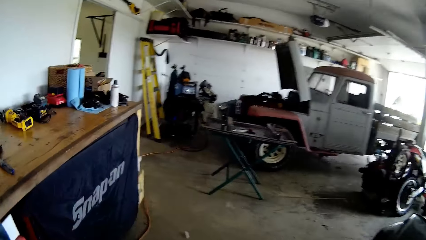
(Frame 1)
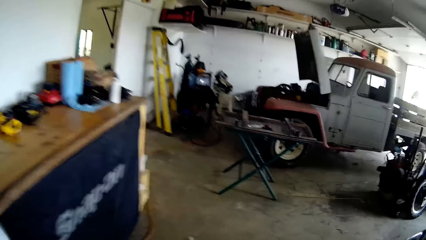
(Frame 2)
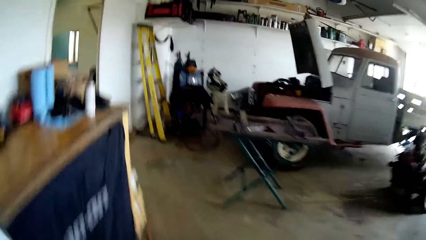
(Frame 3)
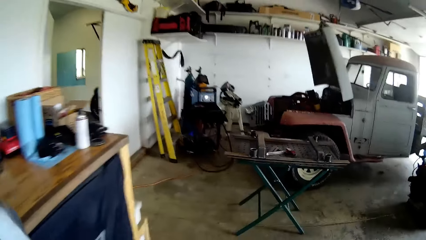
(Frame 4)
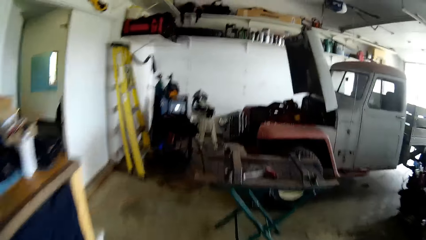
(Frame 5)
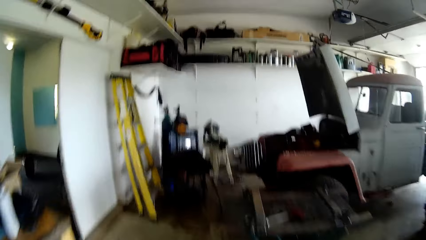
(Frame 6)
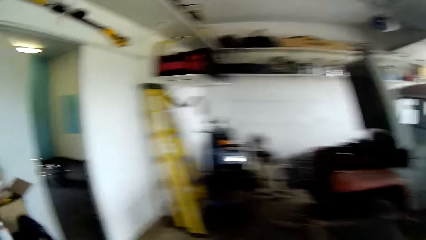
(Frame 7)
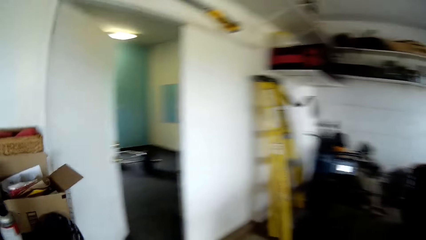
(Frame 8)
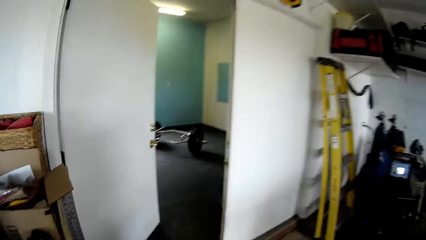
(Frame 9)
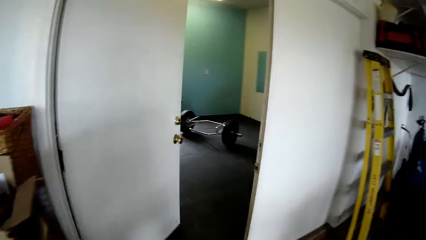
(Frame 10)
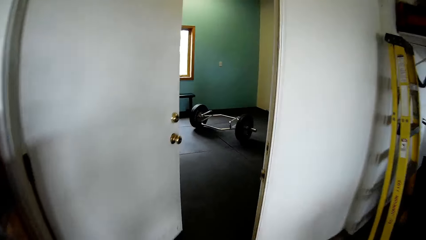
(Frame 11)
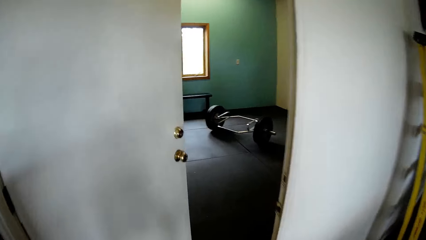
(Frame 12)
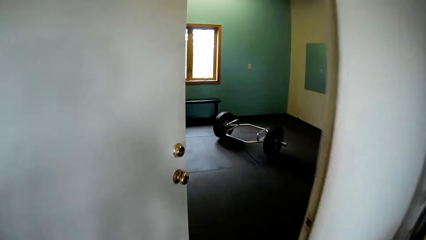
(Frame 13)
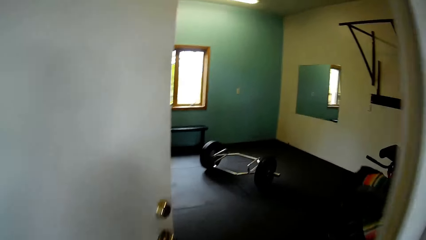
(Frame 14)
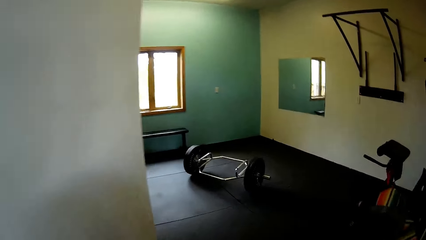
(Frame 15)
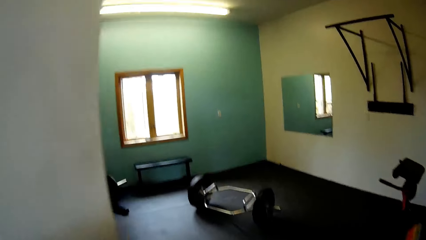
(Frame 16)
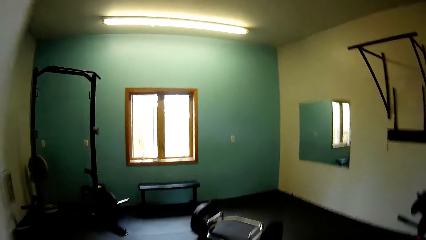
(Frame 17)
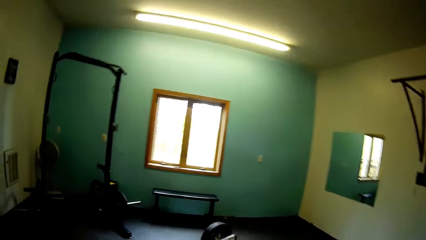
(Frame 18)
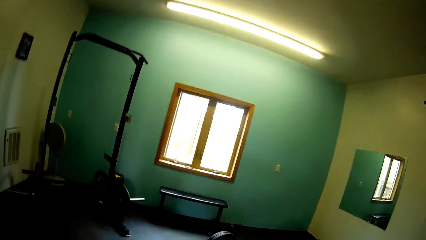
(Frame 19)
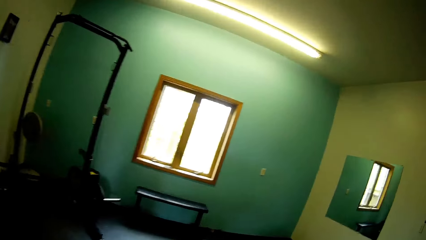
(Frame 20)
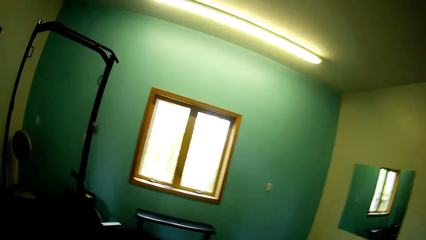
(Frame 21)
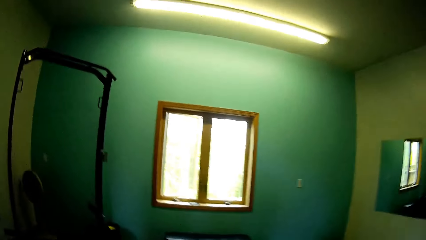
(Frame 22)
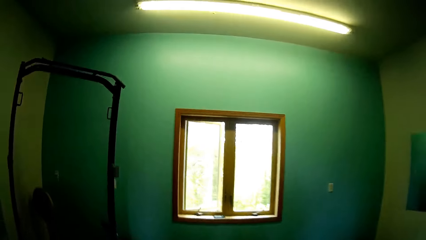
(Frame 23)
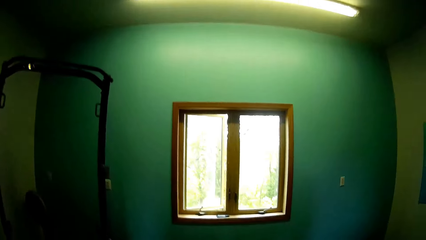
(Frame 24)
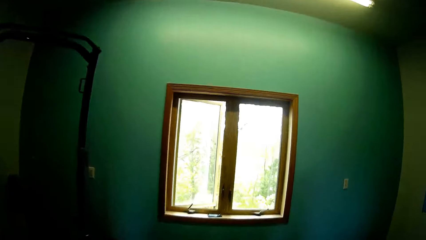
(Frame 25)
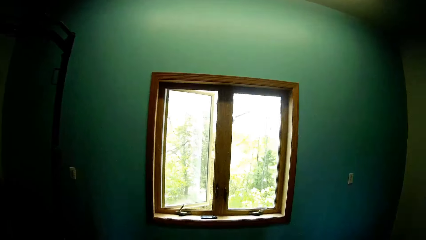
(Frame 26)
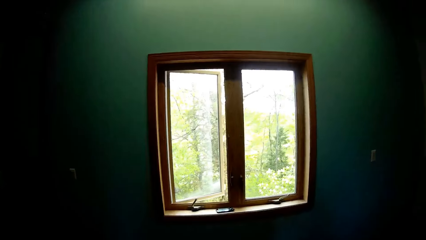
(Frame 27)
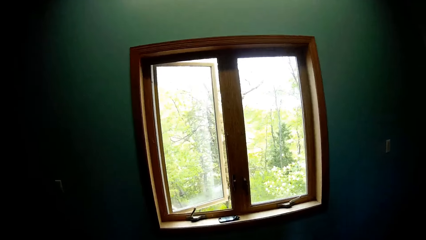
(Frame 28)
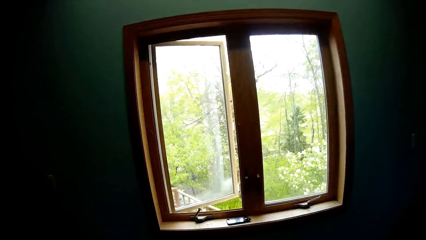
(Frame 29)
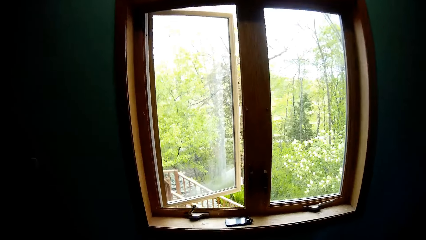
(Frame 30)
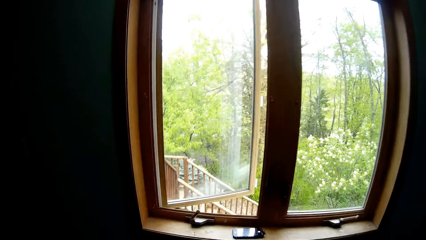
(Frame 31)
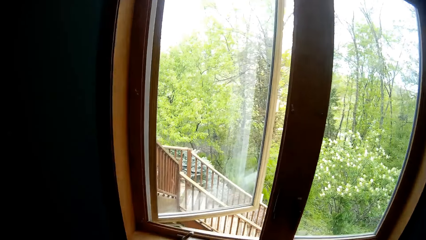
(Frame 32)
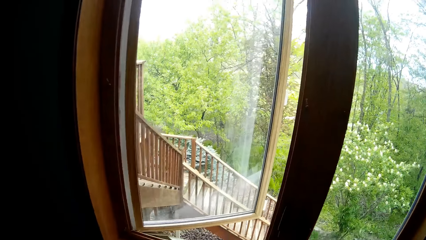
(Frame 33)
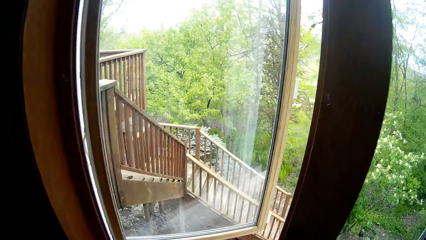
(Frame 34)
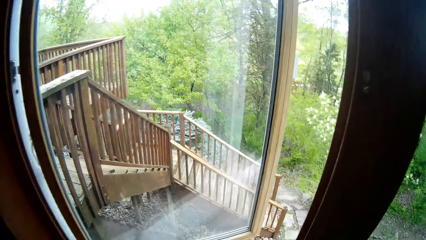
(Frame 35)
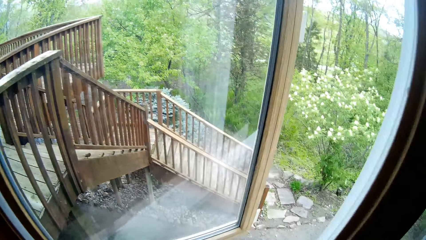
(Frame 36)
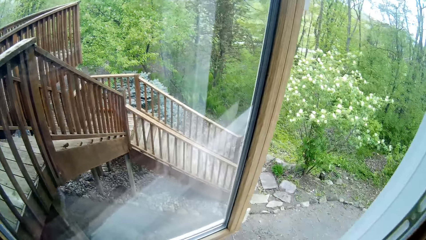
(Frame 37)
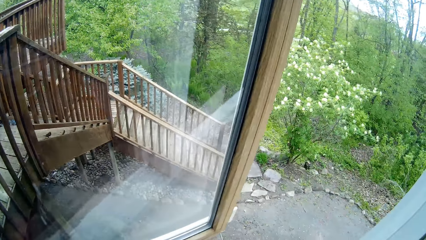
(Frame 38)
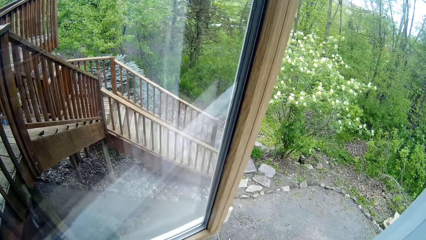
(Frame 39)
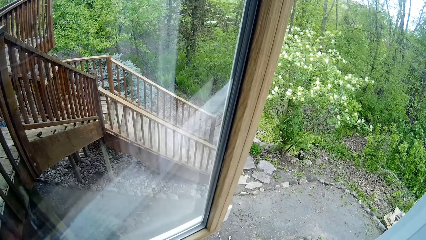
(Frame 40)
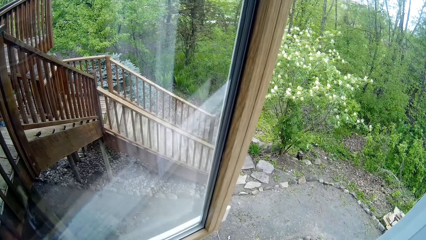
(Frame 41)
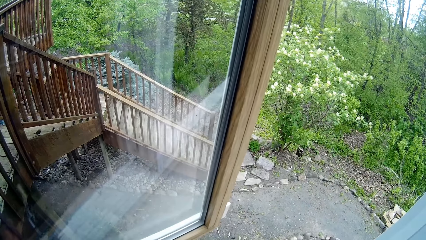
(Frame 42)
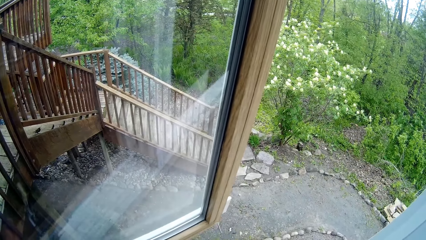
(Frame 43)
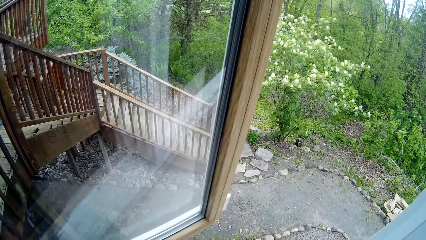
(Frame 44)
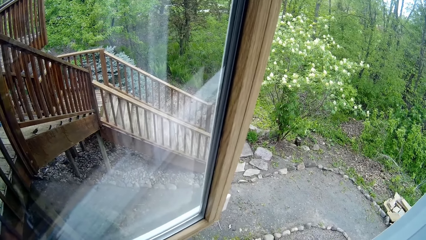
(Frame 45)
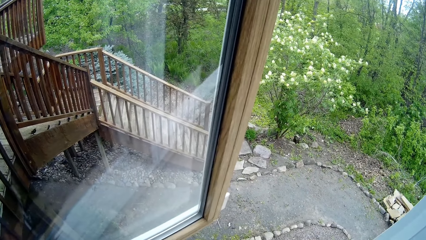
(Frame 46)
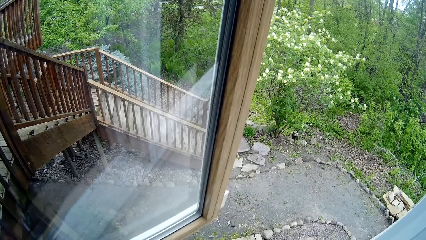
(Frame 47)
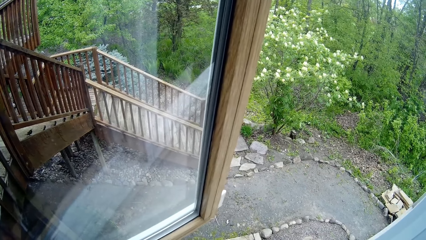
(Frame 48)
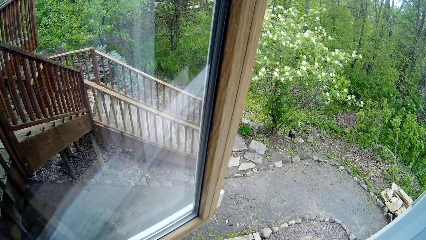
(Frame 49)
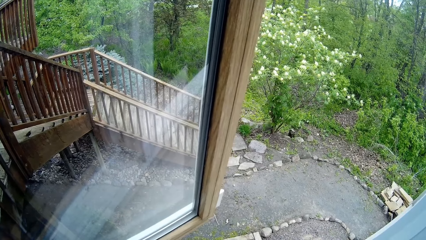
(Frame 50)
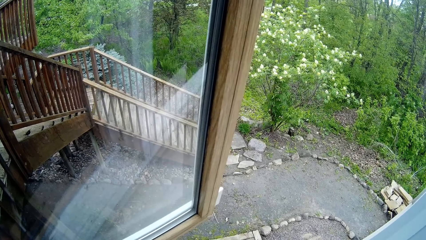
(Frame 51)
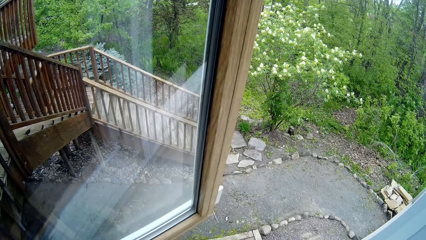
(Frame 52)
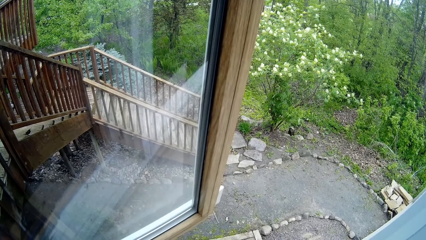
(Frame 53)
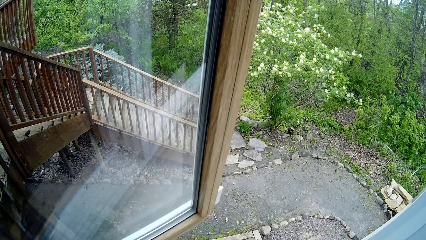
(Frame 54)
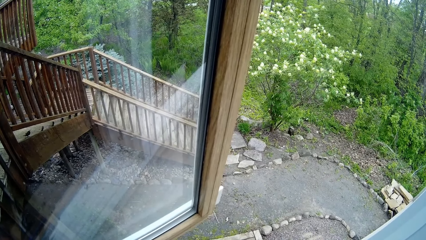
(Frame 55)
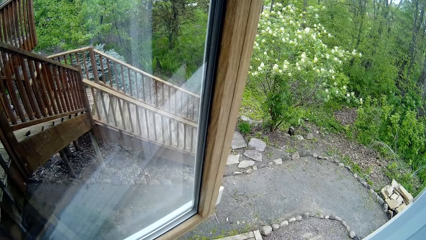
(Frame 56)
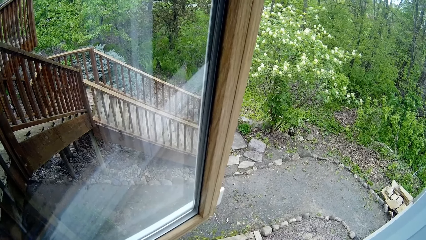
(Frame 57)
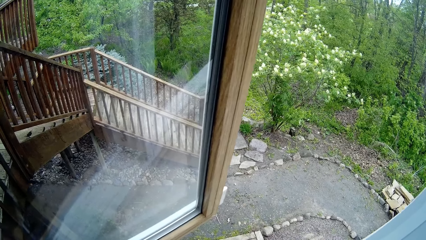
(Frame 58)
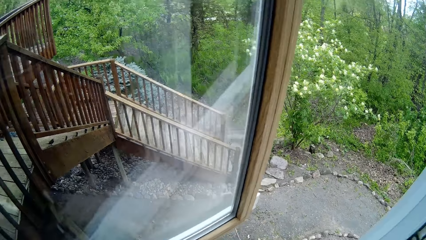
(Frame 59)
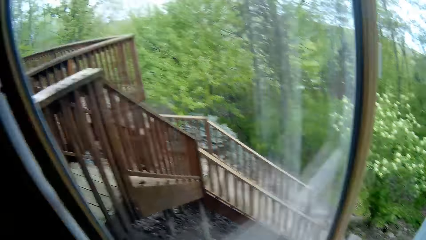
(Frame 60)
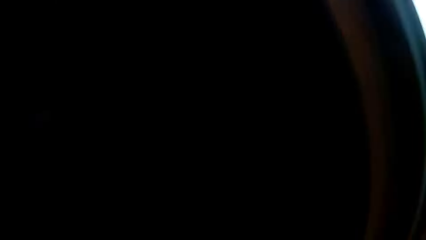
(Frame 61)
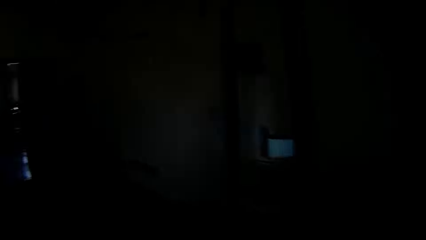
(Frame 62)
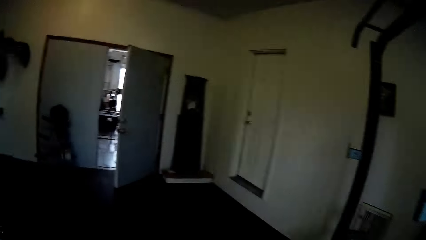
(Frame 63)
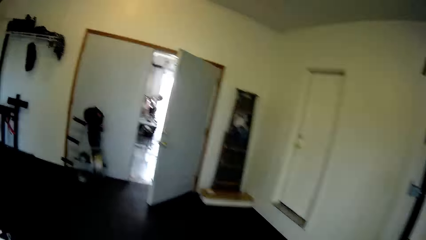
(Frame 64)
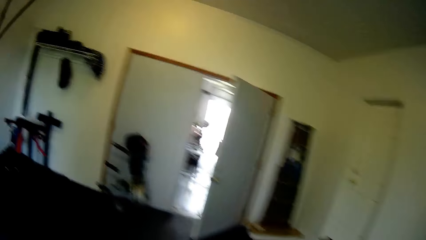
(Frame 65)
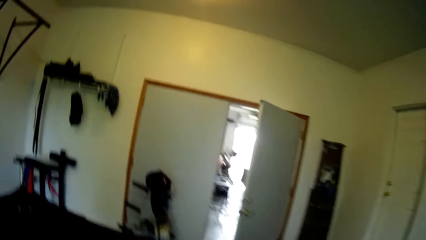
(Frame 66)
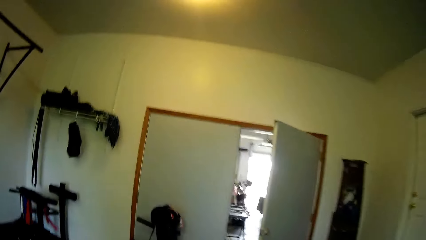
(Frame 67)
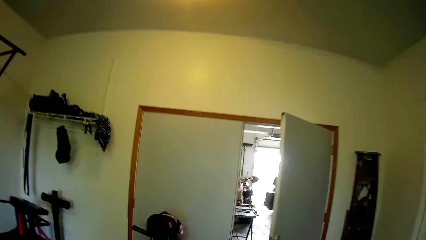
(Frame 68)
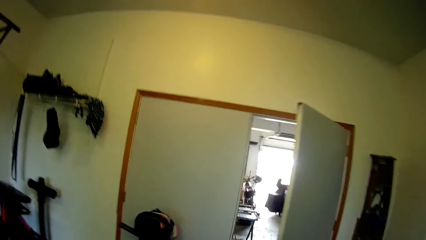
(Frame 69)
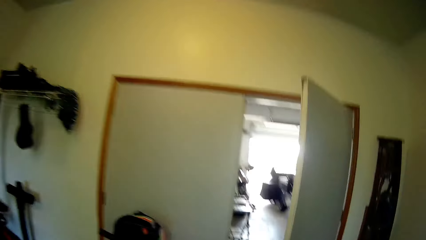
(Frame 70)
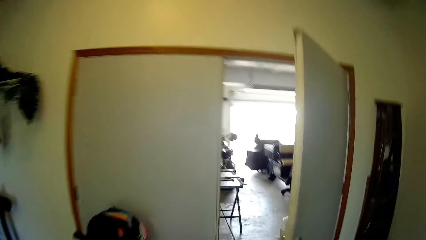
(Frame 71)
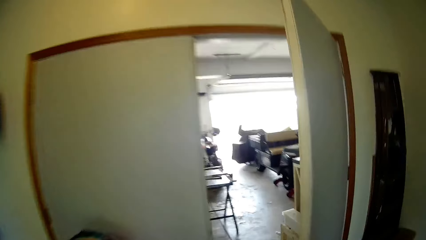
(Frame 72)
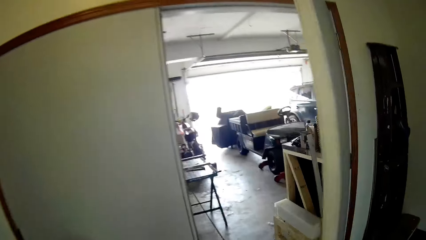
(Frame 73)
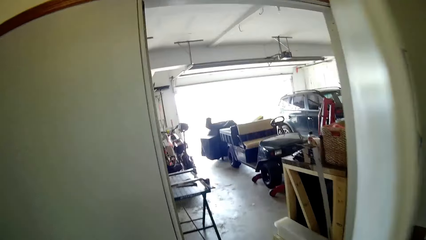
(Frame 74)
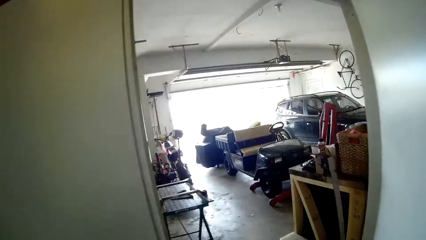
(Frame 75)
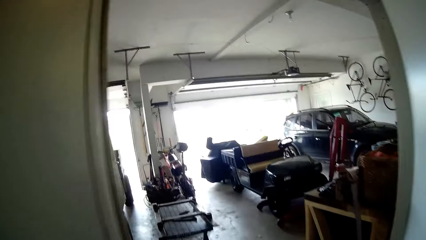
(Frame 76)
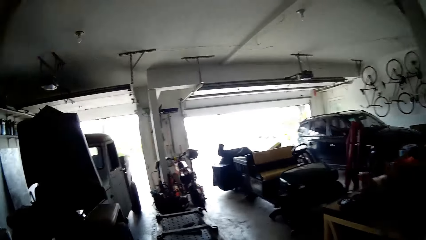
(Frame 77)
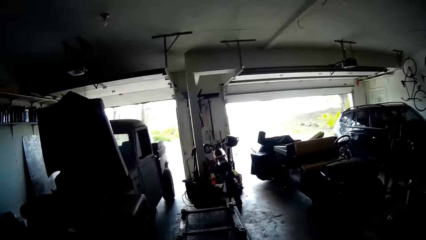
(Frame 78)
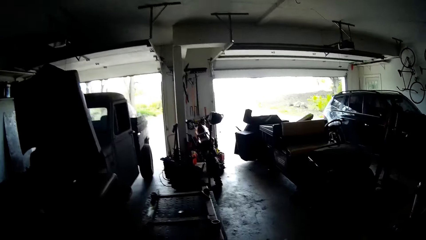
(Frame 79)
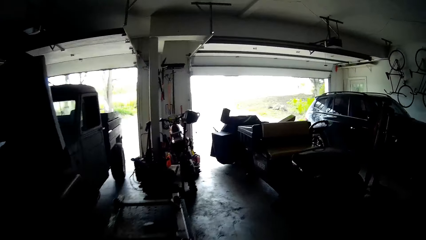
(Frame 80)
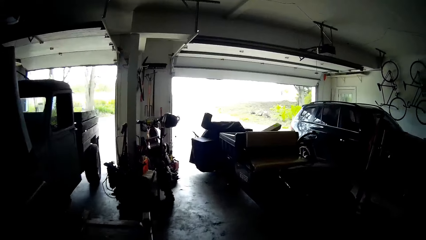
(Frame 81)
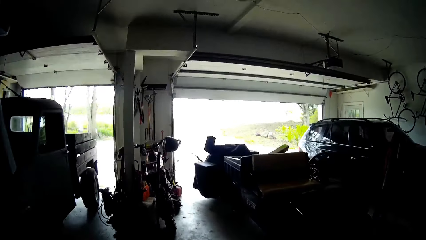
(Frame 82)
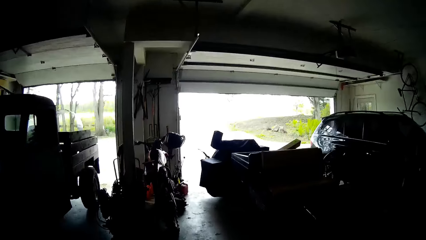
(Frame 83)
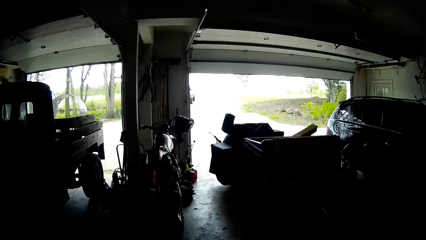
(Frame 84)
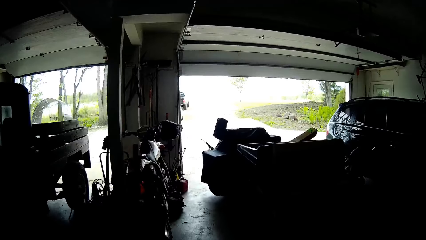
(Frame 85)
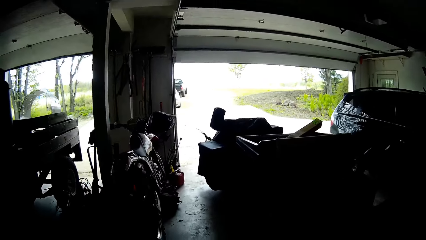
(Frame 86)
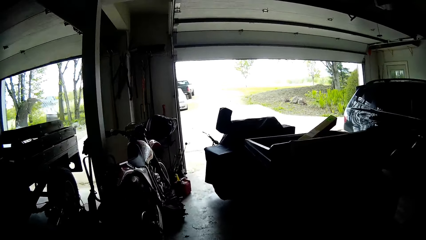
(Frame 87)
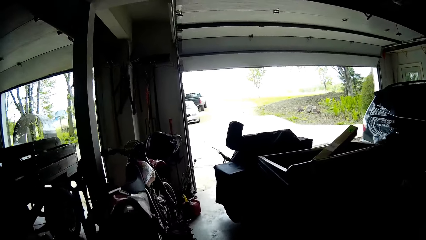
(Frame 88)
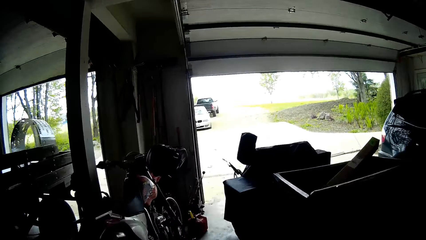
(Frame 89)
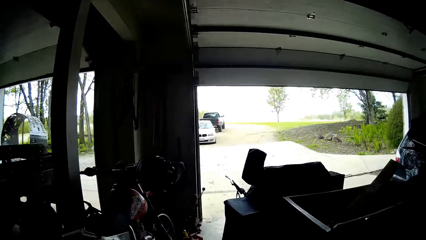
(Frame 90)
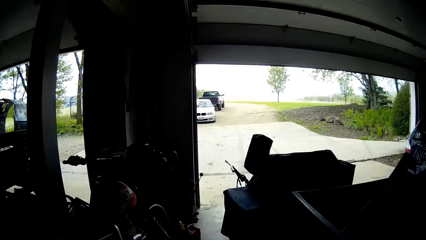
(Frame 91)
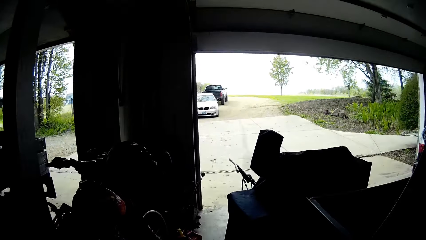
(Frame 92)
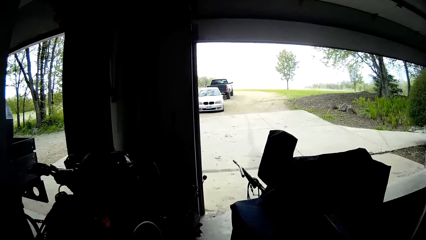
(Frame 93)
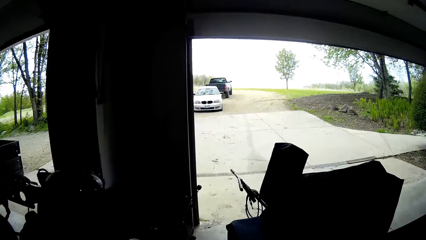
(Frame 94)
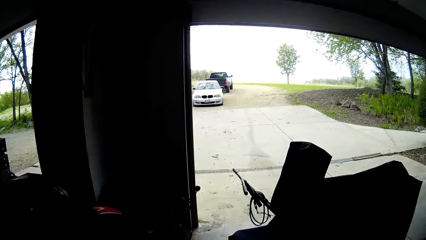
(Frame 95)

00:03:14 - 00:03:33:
The camera wearer adjusts his camera with his left hand. He walks inside the room towards the window. He stares outside through the window. He walks out of the house. He walks to a backyard.
